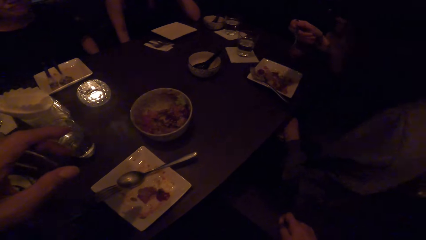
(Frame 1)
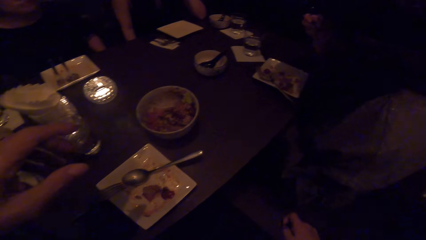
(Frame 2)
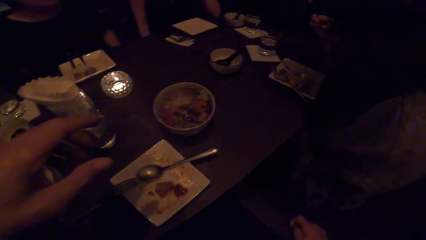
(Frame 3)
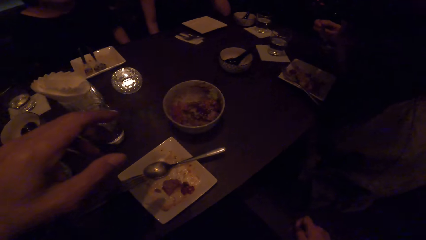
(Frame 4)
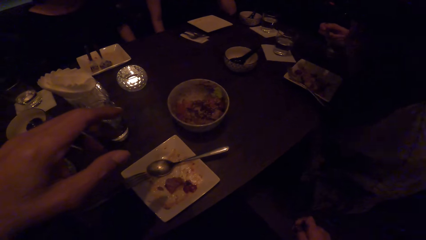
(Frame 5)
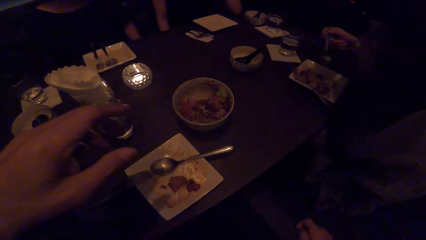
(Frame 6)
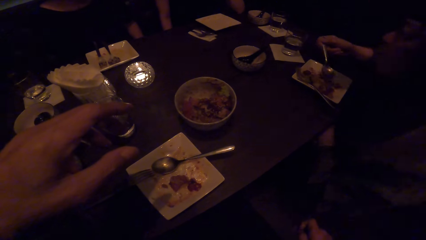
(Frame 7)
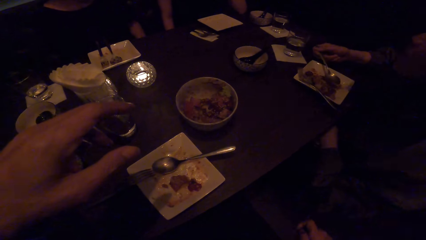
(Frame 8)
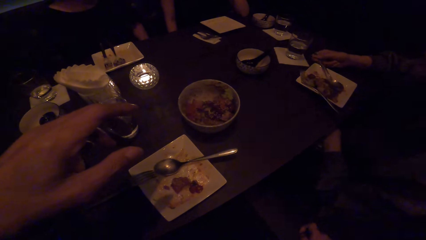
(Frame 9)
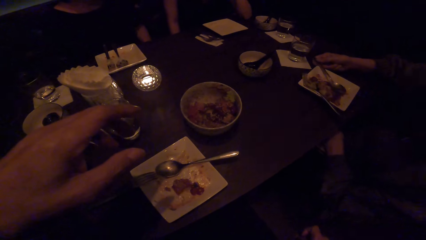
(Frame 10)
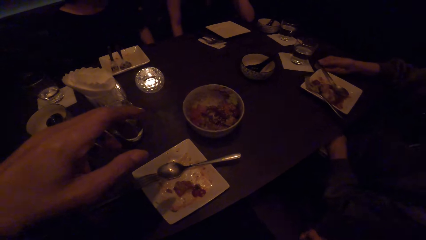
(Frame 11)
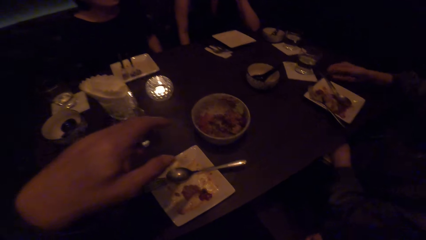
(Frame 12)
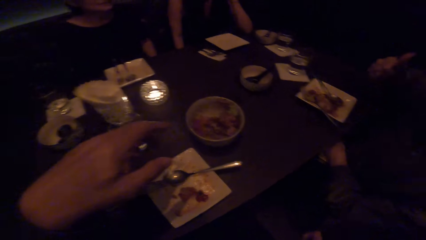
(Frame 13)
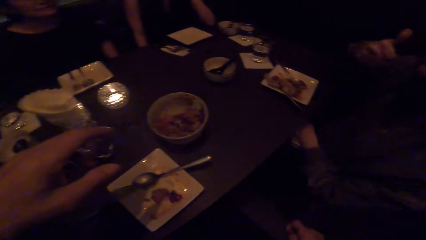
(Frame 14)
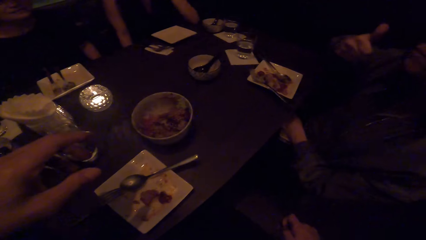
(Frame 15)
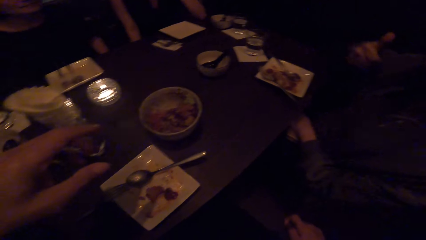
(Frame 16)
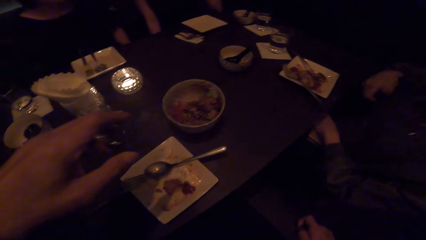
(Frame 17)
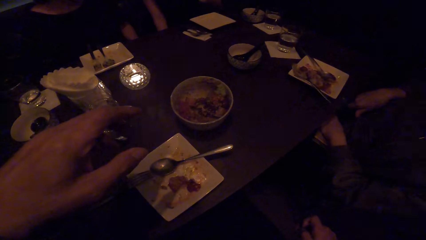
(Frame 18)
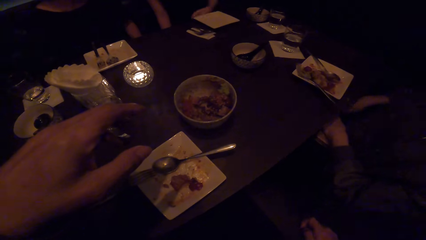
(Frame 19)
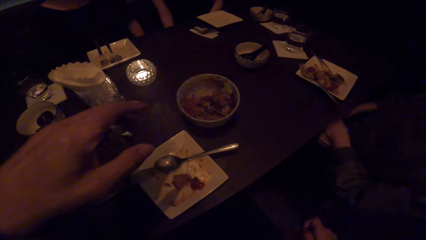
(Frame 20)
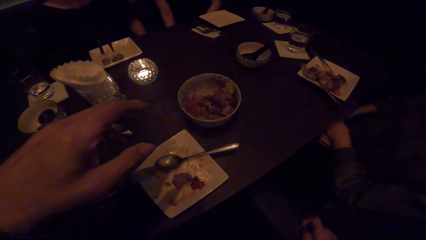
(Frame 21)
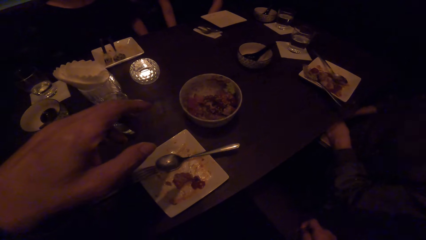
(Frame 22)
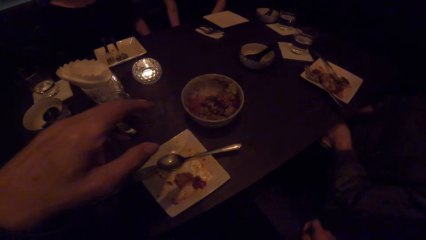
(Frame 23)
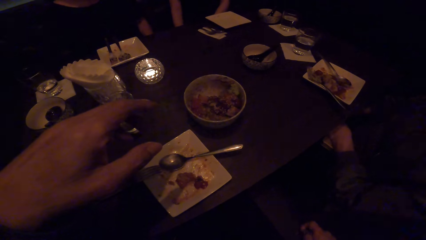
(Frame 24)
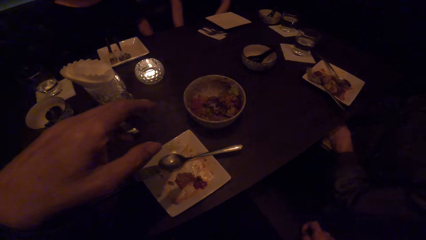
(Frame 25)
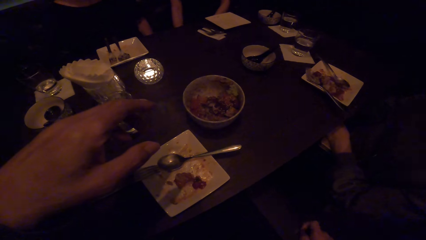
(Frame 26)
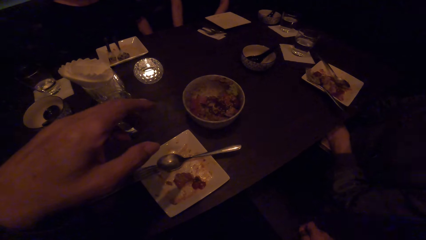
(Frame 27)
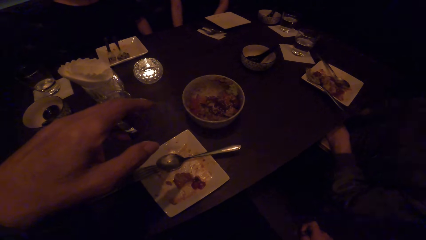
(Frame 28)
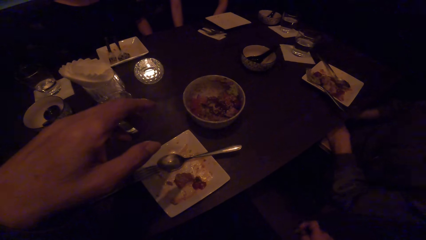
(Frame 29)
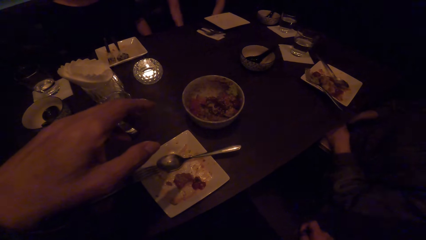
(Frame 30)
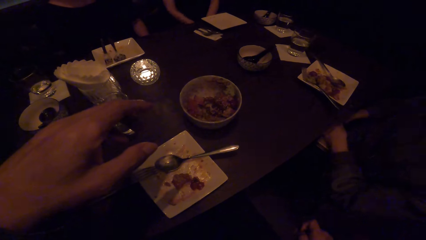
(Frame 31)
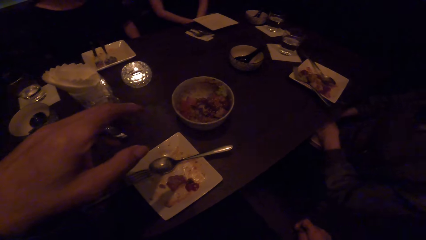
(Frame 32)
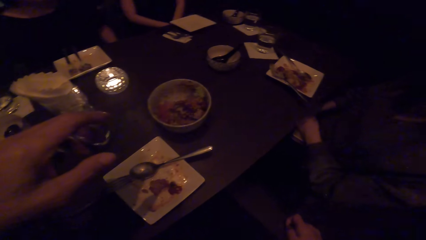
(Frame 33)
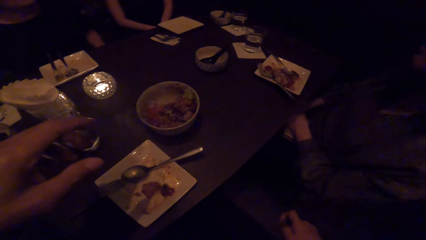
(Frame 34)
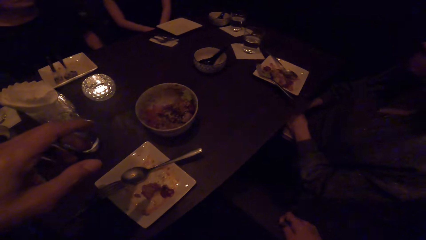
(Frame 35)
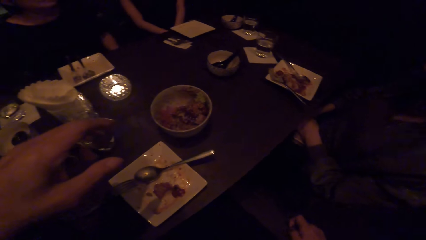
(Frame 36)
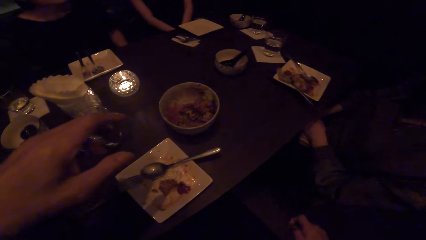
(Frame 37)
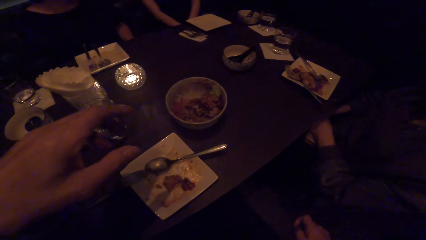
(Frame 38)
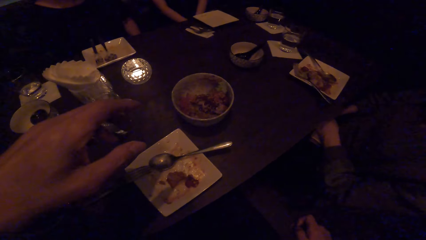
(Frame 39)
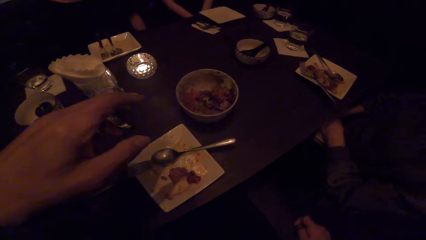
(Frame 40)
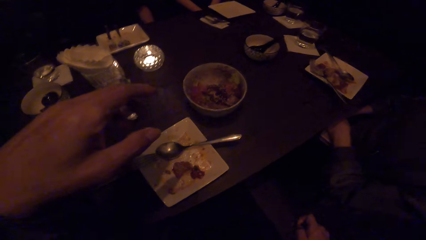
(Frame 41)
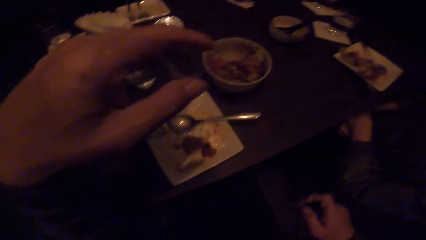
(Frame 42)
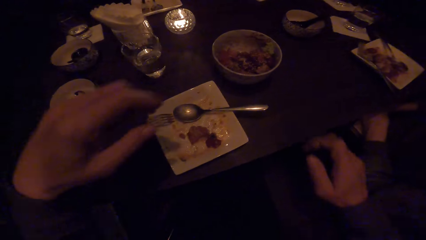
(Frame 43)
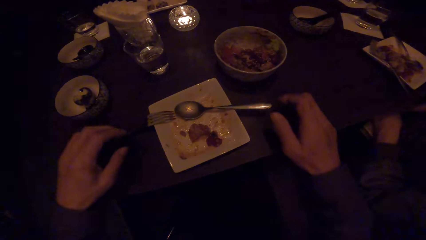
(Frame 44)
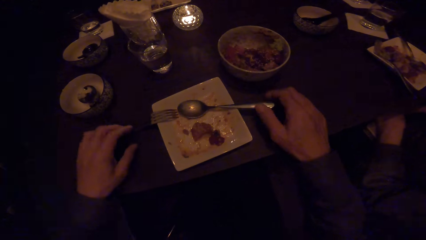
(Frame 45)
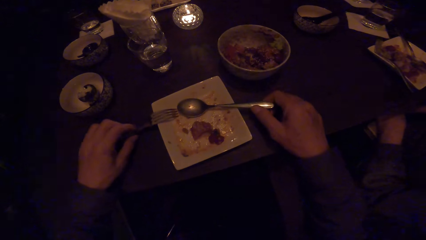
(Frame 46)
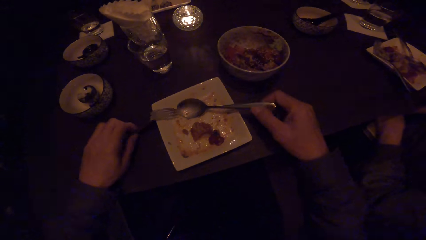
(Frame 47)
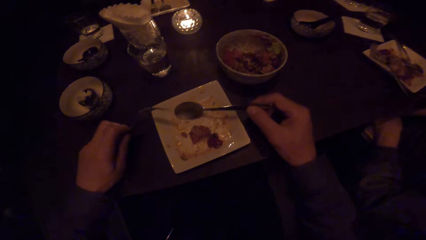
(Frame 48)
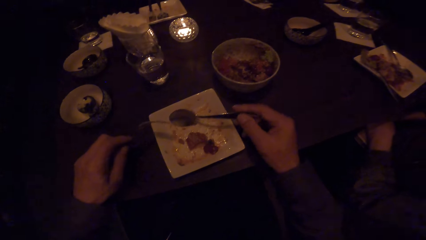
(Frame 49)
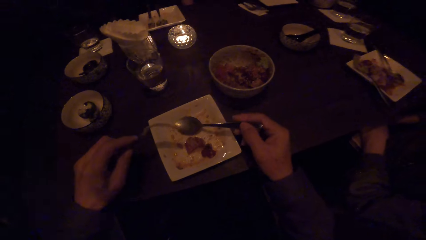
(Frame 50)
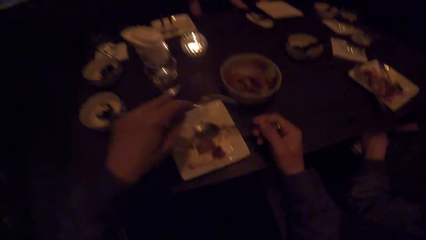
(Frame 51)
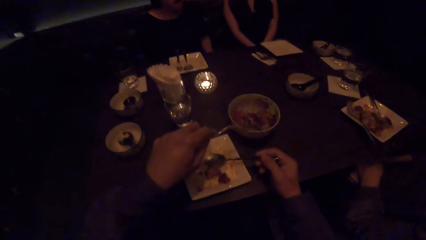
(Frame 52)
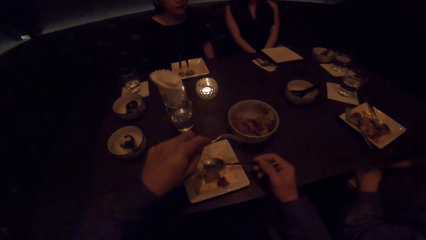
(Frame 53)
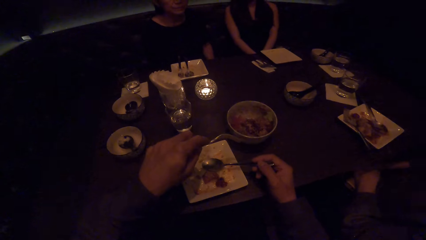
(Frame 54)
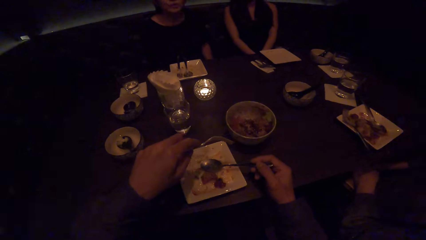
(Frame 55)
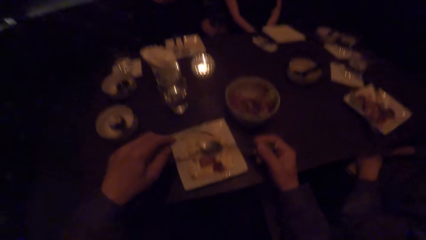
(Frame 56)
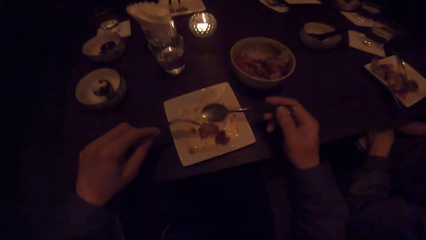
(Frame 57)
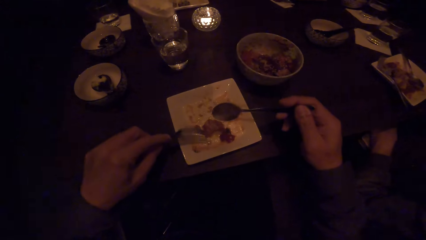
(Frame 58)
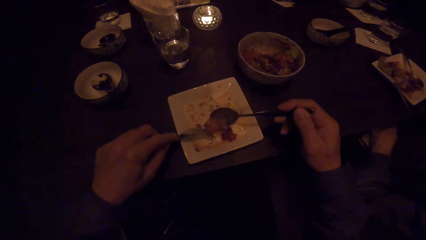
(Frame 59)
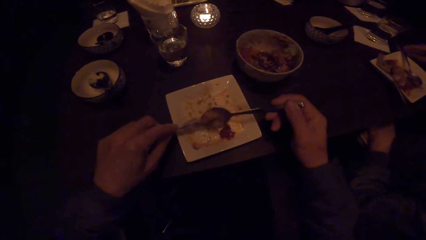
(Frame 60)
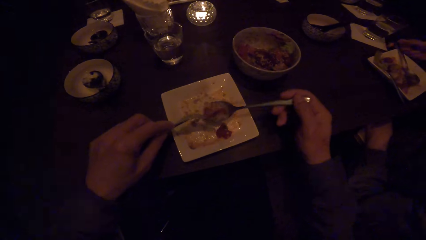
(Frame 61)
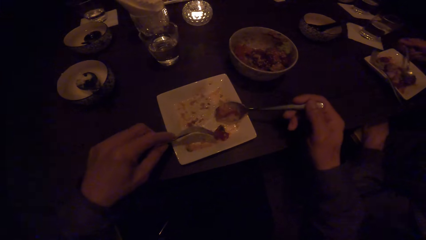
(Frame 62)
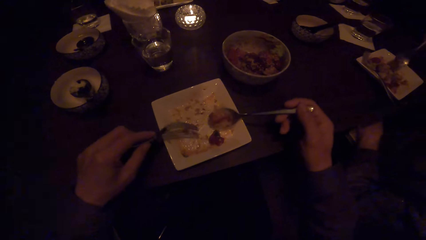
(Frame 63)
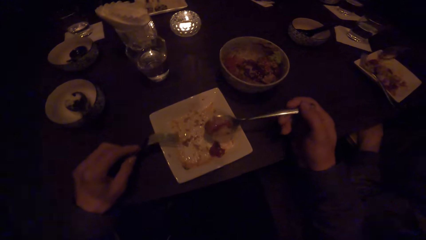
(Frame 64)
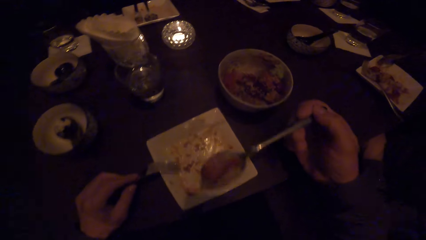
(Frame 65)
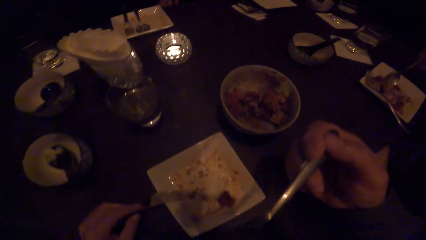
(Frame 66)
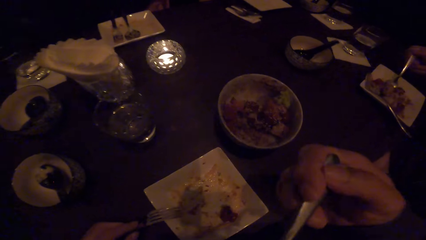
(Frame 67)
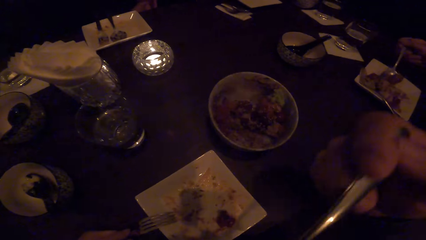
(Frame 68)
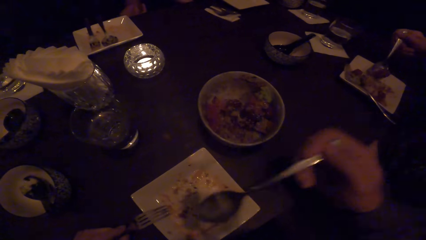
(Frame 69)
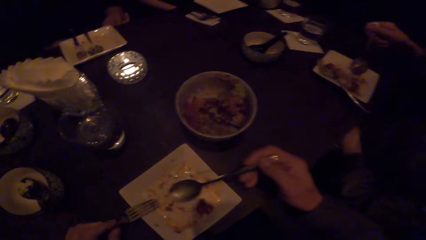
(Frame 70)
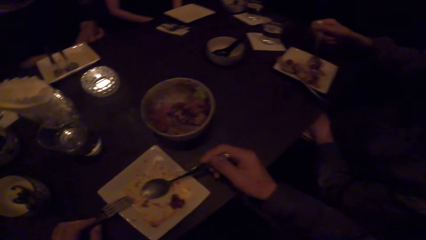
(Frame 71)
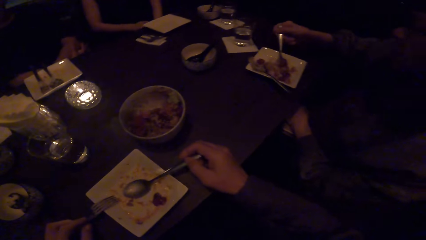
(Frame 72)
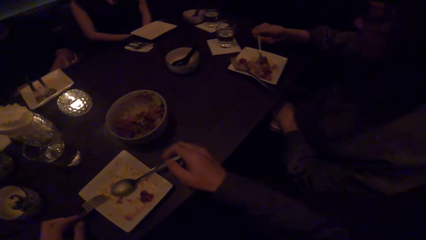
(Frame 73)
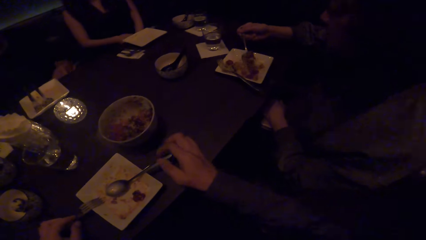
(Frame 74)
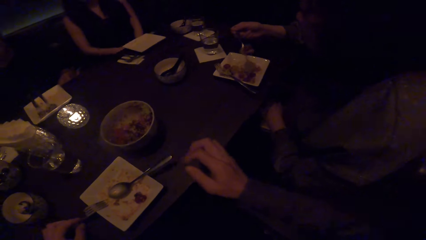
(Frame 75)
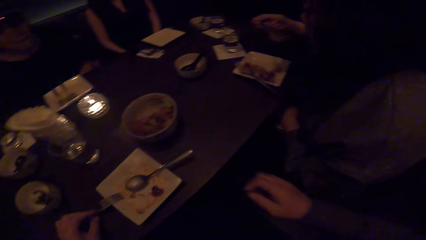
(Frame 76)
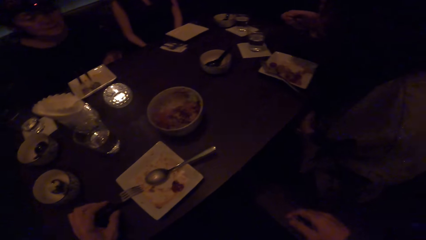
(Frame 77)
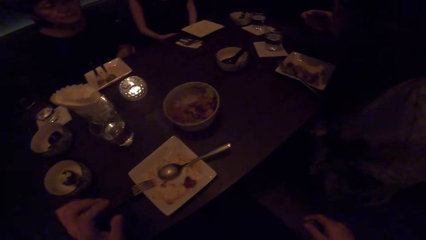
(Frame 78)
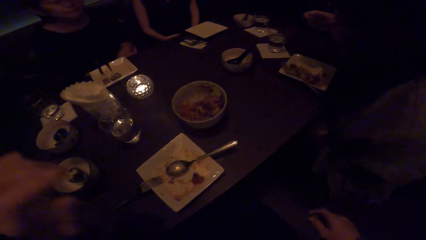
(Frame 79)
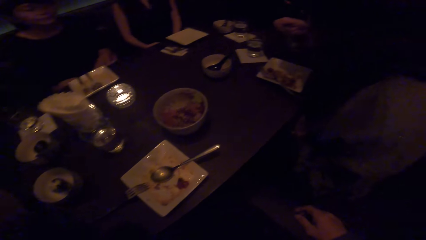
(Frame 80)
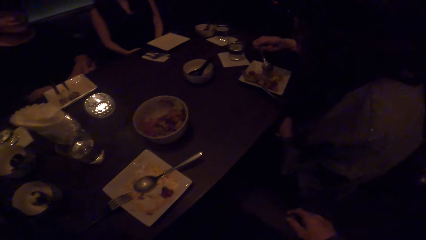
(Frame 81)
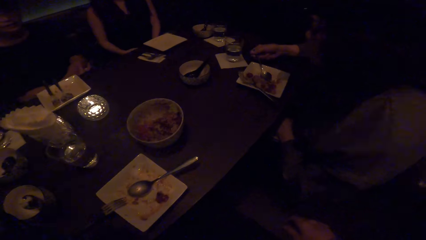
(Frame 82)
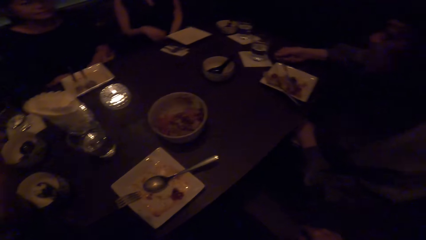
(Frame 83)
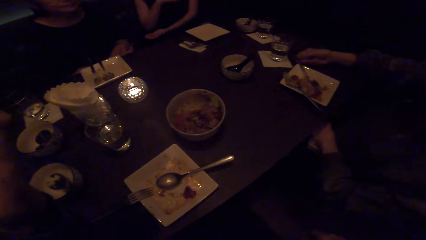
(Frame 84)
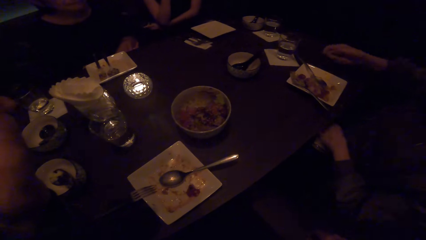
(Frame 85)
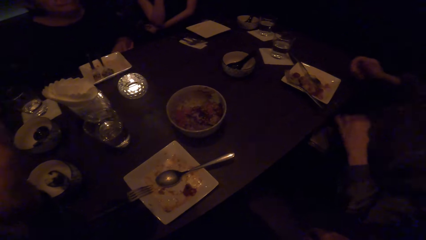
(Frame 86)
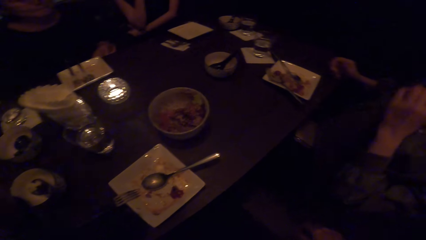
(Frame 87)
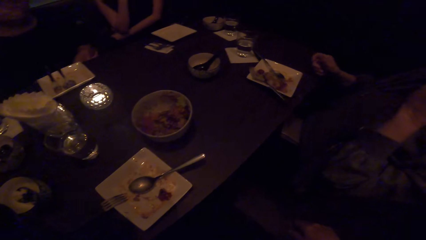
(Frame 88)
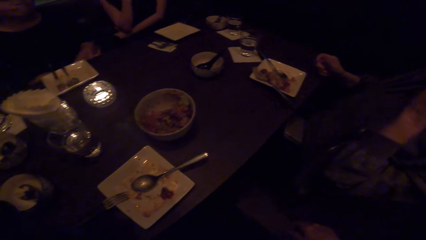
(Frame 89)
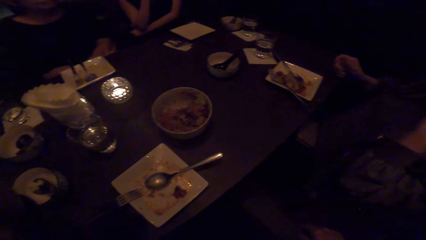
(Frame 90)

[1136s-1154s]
A woman eats the food. The woman drops the spoon in the plate. The camera wearer picks up the spoon with his right hand. He picks up the fork with his left hand. He scoops some food with his spoon. The woman scoops some food with her spoon. The camera wearer puts the food in the mouth. He puts the spoon down. The woman eats the food. The woman drops the spoon in the plate.
